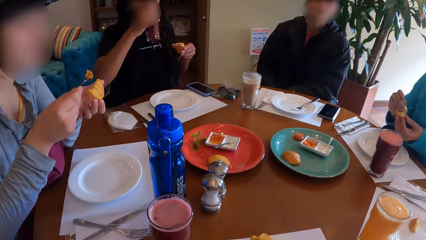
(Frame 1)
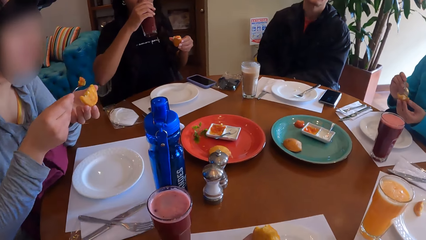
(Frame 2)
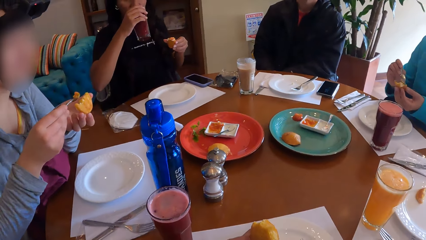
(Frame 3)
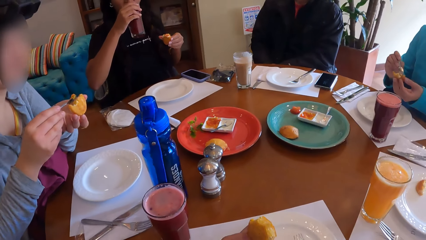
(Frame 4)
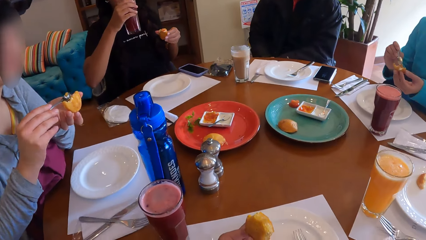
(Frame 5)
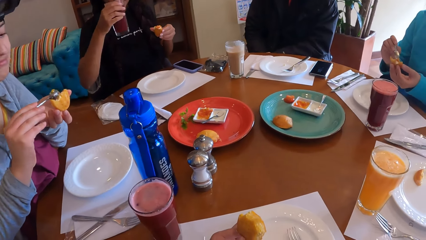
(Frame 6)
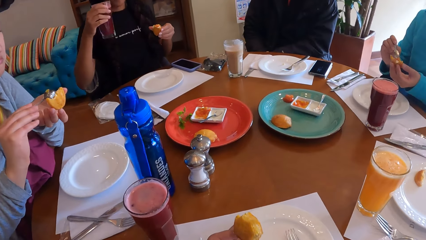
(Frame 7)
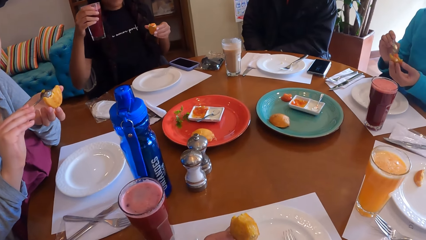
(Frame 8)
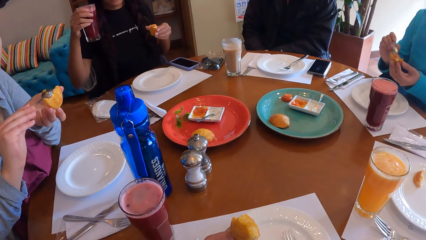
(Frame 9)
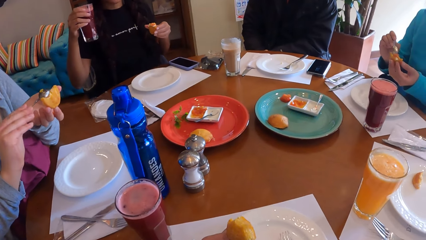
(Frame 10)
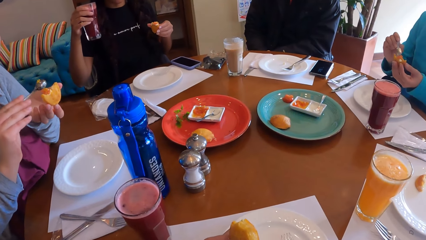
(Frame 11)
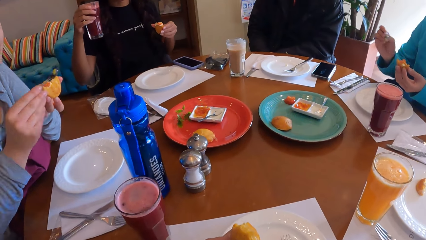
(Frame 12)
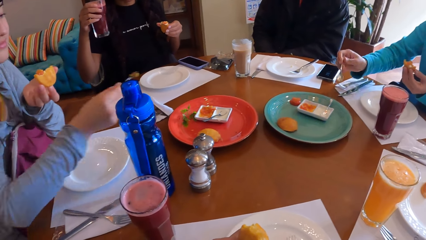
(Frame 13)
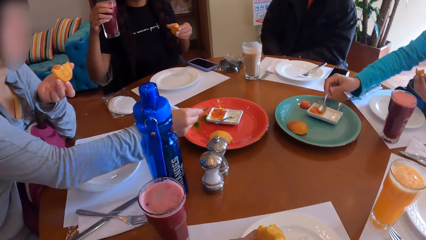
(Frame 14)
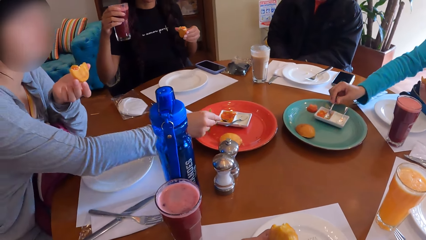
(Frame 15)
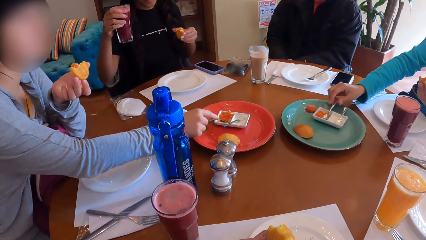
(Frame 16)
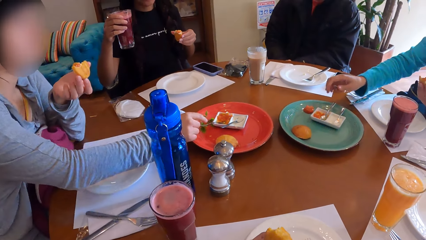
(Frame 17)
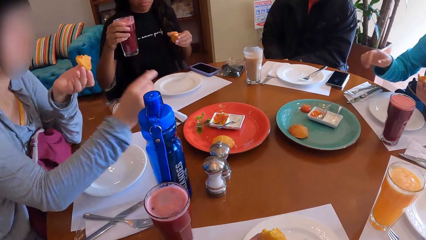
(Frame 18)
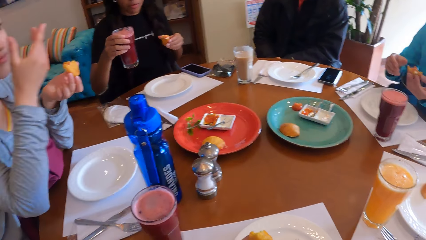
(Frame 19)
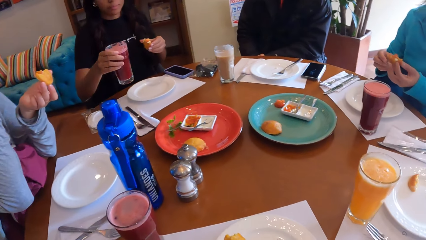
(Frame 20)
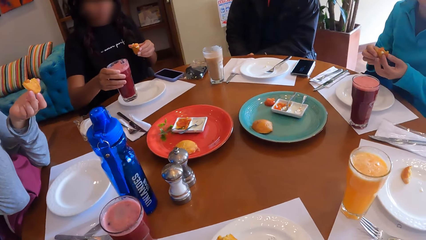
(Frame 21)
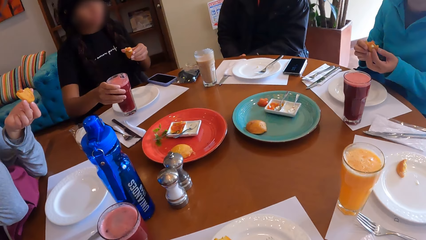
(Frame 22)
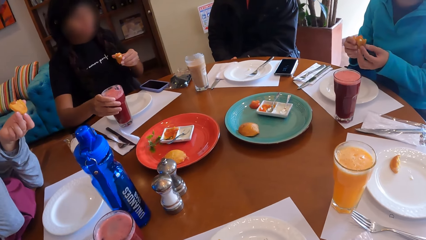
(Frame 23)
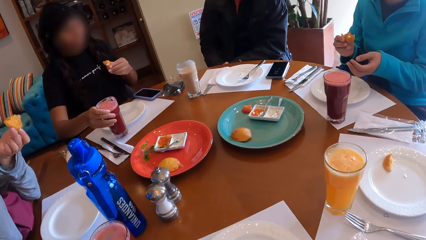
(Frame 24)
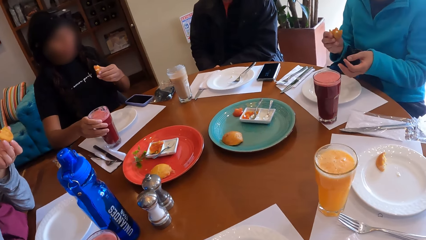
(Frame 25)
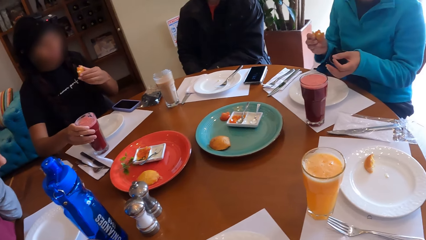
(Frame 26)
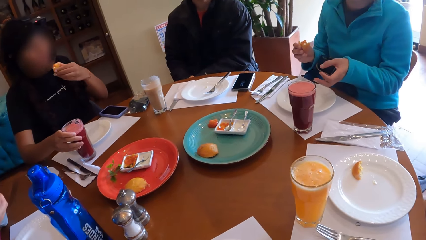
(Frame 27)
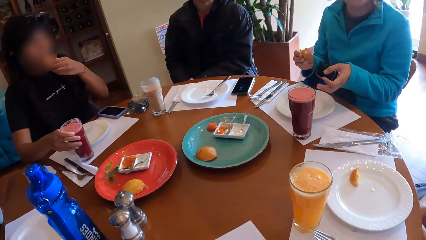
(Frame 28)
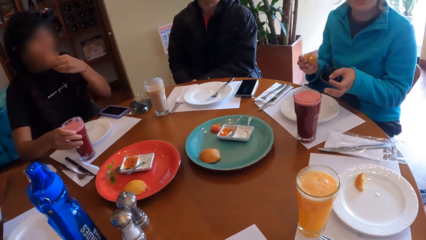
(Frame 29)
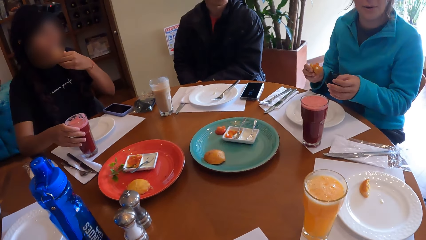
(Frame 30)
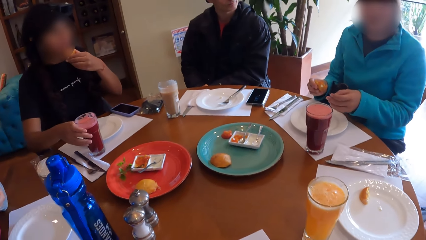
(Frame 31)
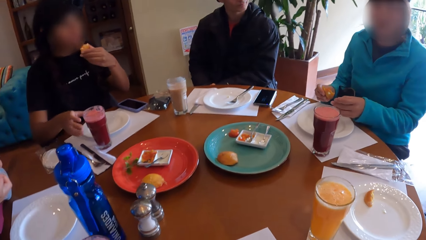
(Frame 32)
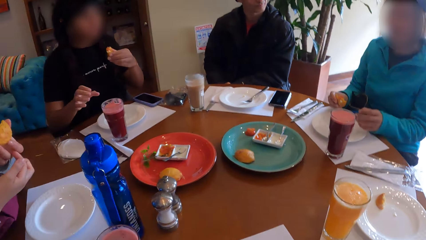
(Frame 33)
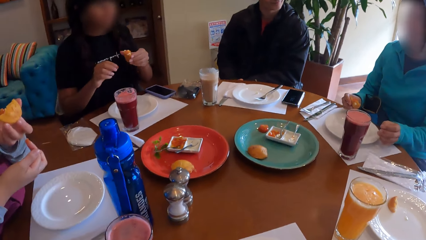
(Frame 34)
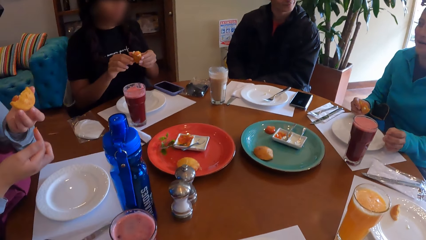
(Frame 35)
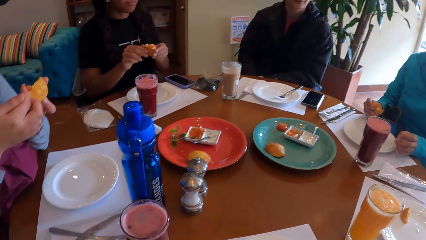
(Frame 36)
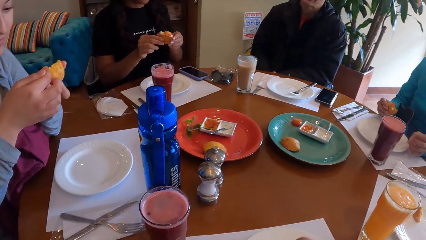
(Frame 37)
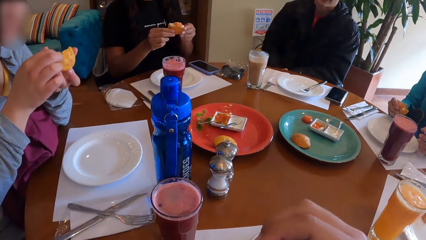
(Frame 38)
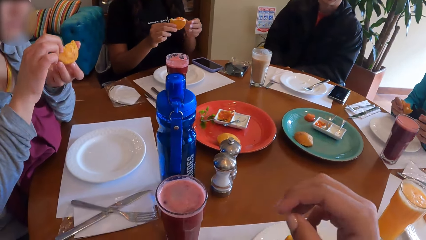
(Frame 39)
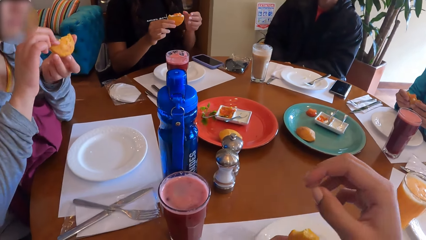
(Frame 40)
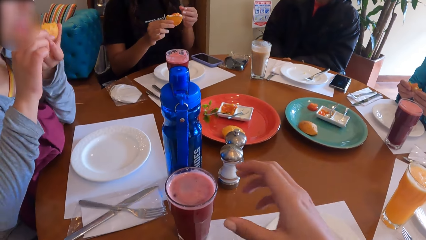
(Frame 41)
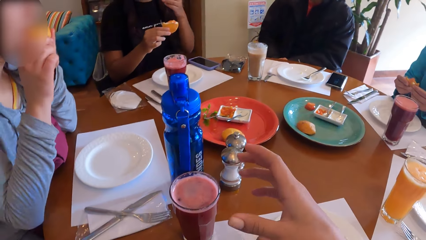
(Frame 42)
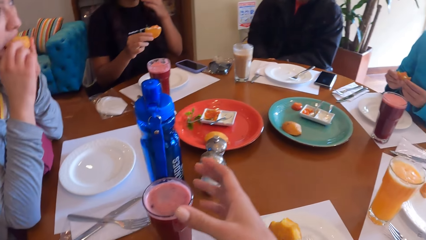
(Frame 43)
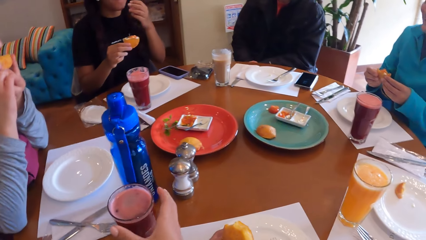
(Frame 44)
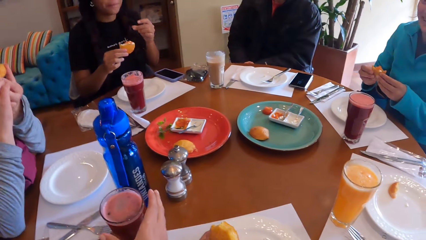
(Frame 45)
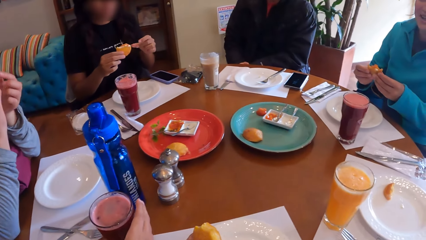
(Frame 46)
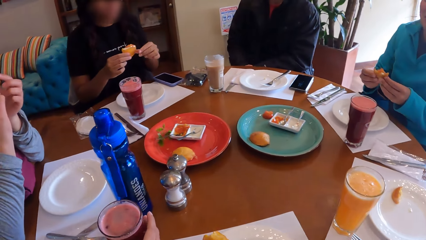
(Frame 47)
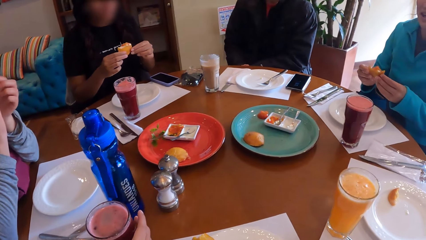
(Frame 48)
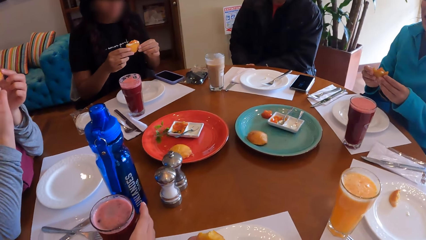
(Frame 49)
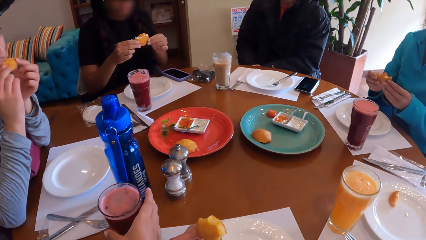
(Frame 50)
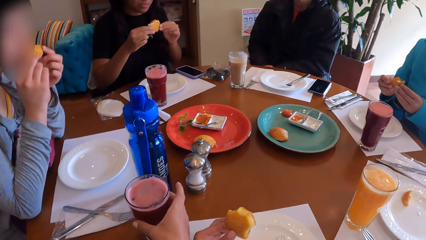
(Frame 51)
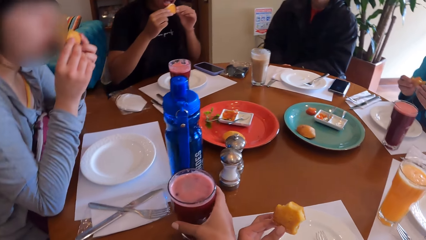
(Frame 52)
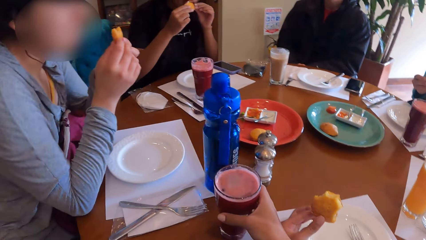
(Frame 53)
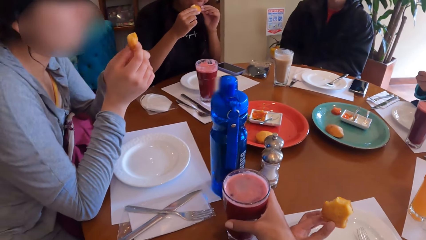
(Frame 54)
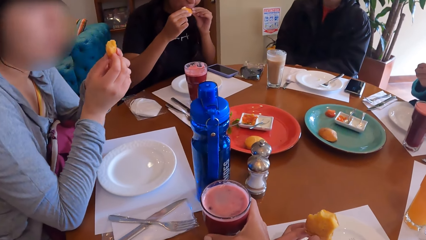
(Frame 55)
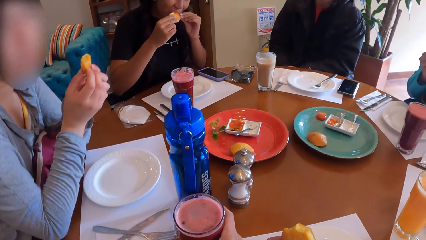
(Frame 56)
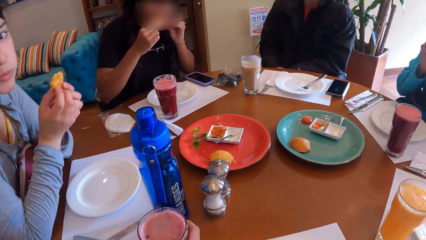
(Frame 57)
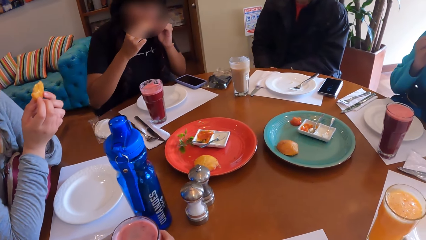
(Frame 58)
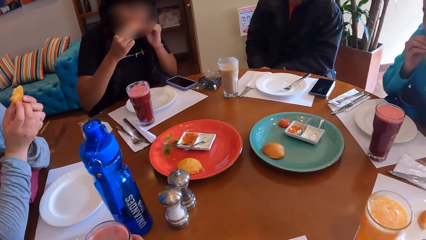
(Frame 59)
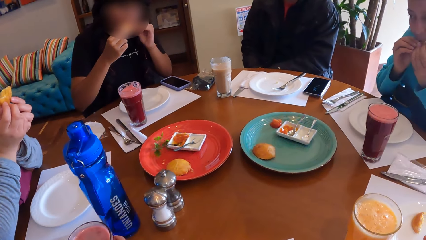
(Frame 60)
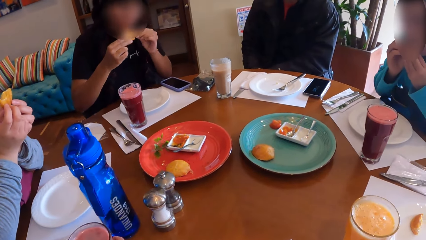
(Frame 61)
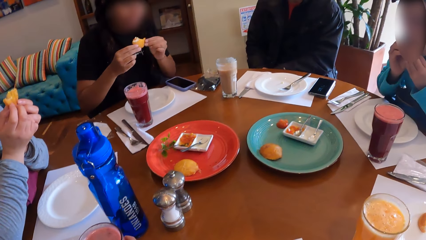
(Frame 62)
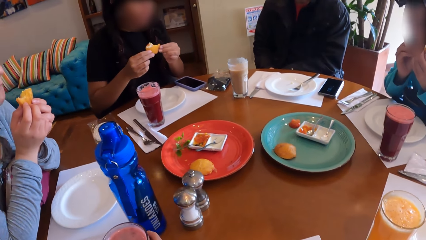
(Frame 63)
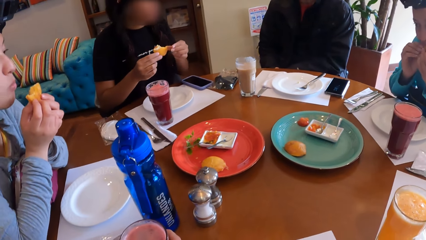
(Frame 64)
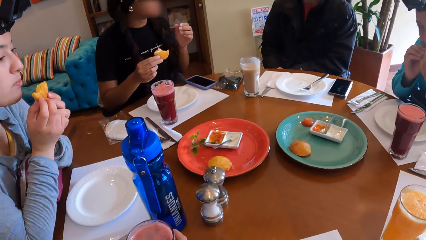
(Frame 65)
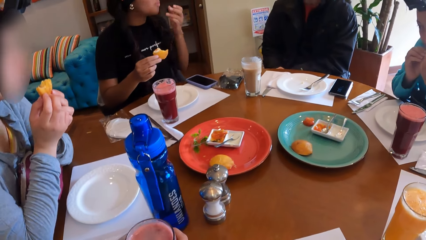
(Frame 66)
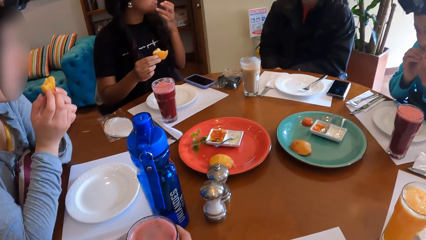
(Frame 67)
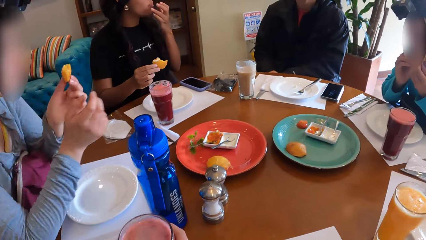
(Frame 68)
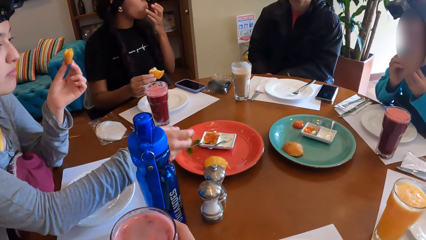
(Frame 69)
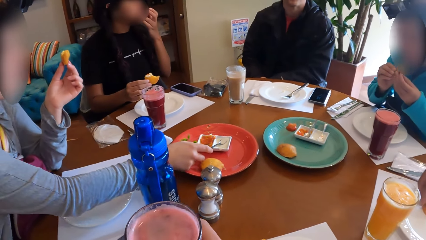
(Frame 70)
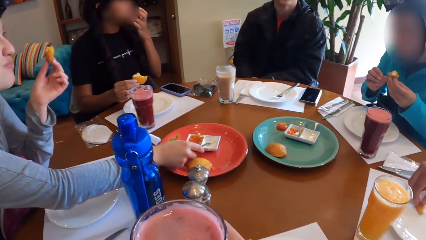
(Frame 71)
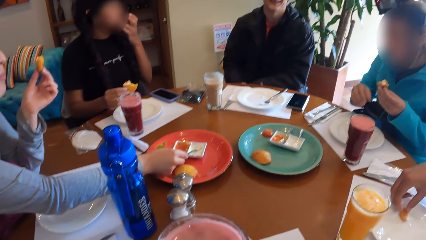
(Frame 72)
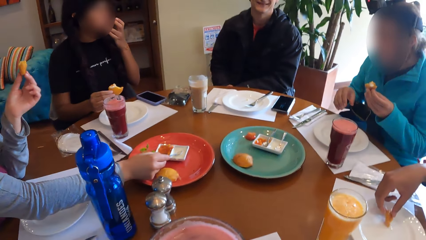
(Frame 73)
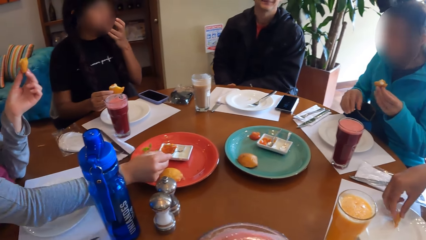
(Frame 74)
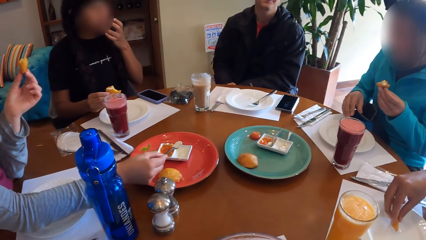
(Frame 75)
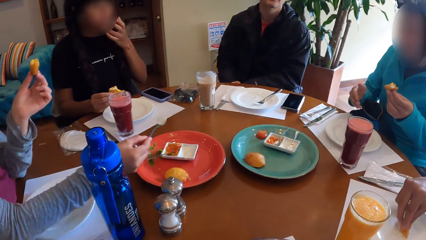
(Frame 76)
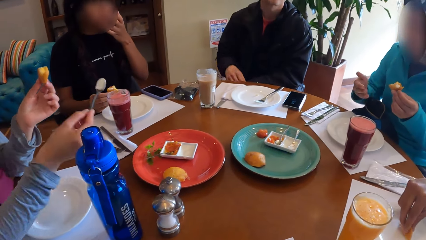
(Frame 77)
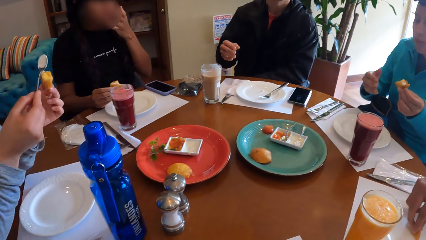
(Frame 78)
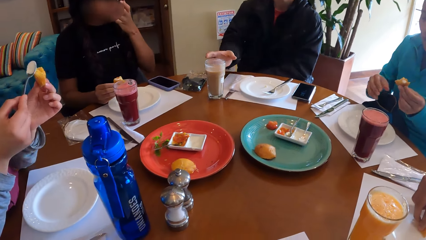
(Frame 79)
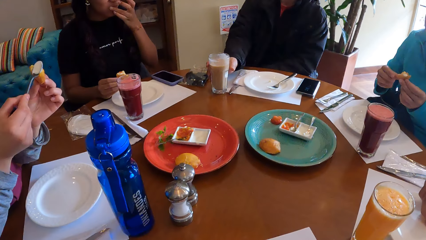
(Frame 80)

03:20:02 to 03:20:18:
A woman puts the cream on the snack with the spoon in her right hand. Another woman drops the spoon in the dessert plate with her right hand. The first woman drops the spoon into the dessert plate with her right hand. The second woman holds the snack with both hands. A third woman drops the cup on the table with her right hand. The second woman holds the snack with her right hand. The third woman eats the snack with her left hand, and holds the snack with both hands. The second woman holds the snack with both hands. The first woman eats the snack with her right hand. The camera wearer holds the cup on the table with her right hand. The third woman eats the snack with both hands. The second woman eats the snack with both hands. The camera wearer picks the cup from the table with her right hand. The first woman takes cream from the dessert plate with the spoon in her right hand. A man holds the snack on the plate with his right hand. The second woman holds the snack with her left hand. The first woman picks the spoon. The camera wearer drinks from the cup with her right hand.
